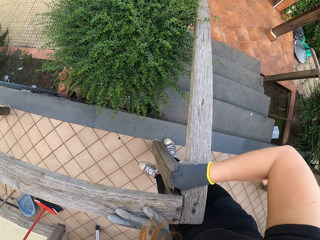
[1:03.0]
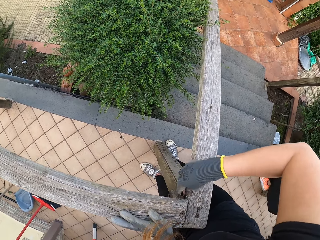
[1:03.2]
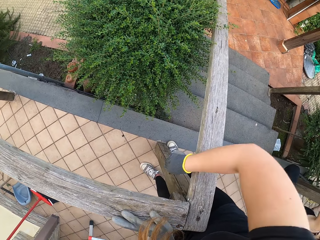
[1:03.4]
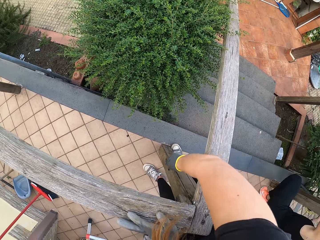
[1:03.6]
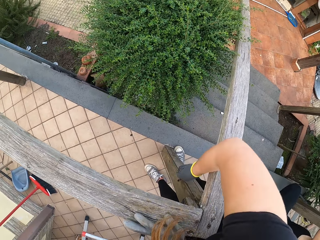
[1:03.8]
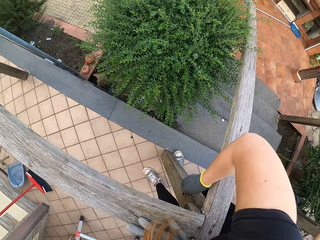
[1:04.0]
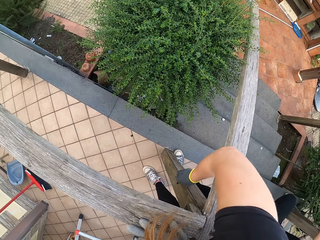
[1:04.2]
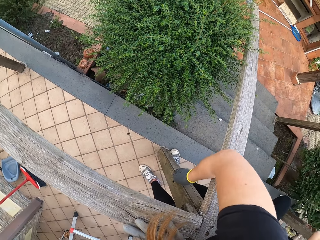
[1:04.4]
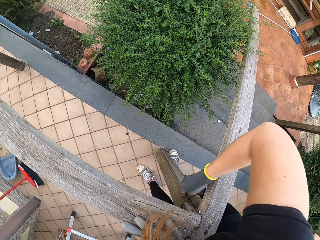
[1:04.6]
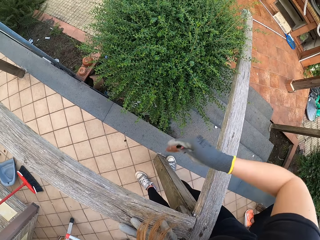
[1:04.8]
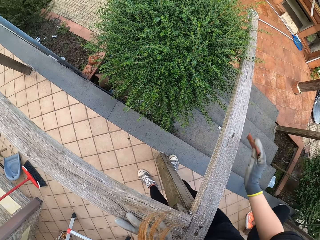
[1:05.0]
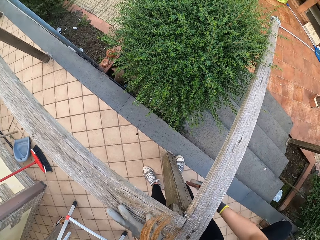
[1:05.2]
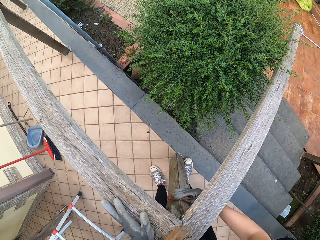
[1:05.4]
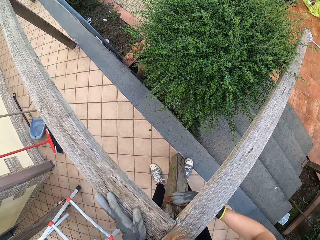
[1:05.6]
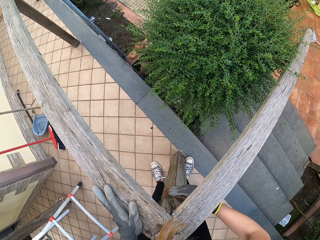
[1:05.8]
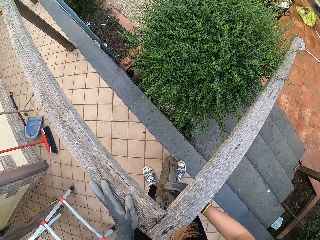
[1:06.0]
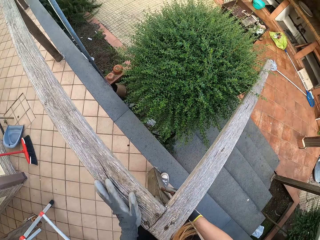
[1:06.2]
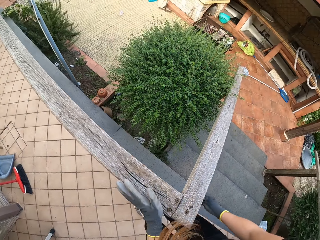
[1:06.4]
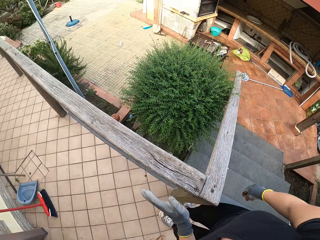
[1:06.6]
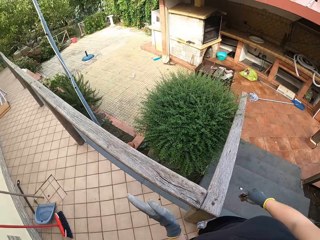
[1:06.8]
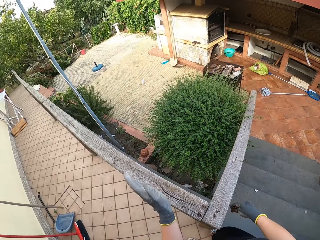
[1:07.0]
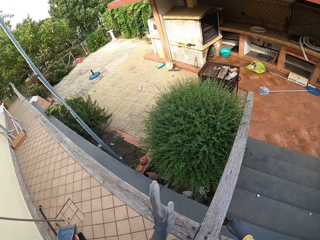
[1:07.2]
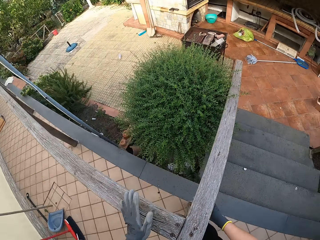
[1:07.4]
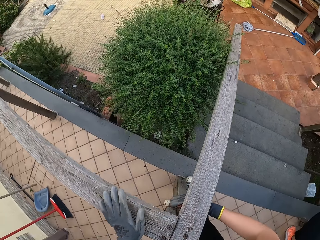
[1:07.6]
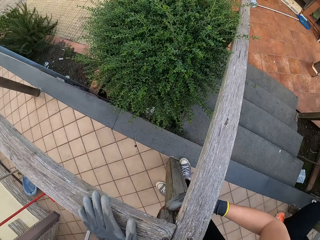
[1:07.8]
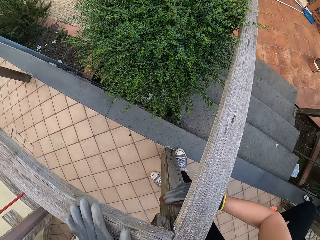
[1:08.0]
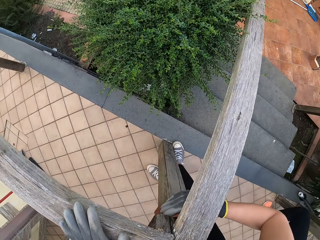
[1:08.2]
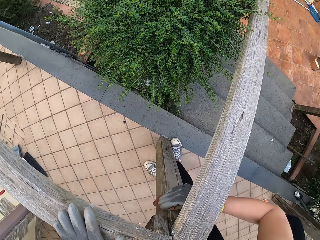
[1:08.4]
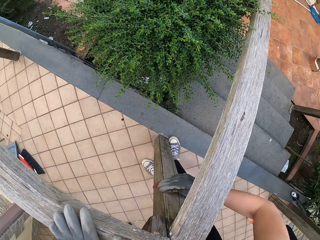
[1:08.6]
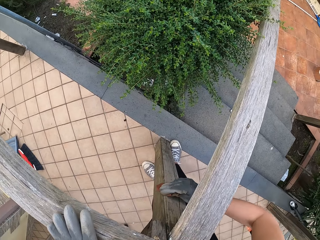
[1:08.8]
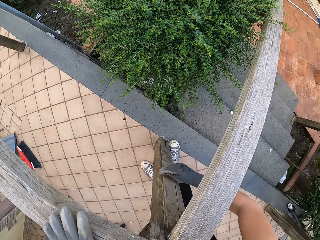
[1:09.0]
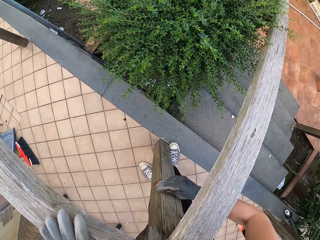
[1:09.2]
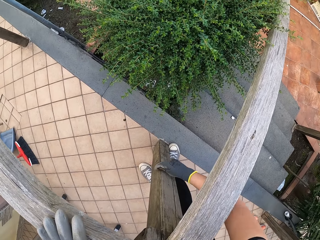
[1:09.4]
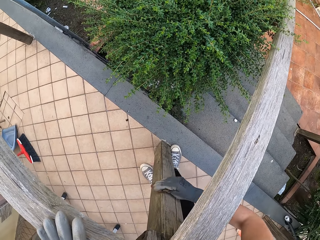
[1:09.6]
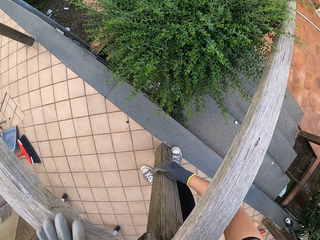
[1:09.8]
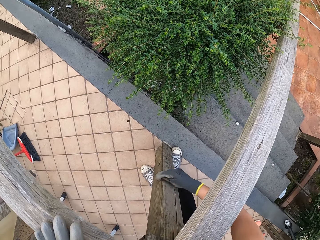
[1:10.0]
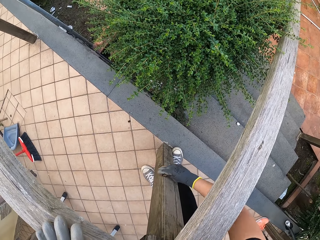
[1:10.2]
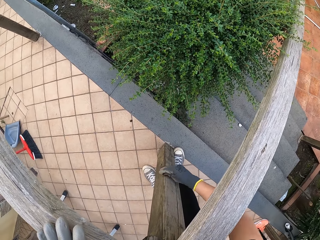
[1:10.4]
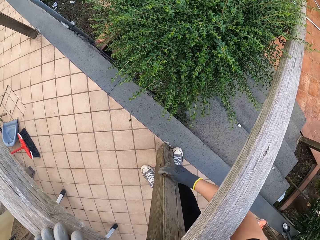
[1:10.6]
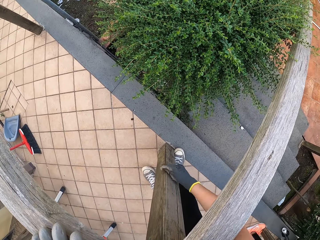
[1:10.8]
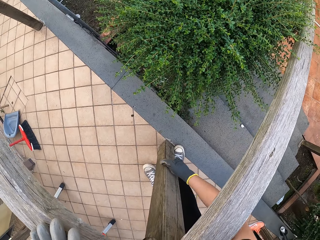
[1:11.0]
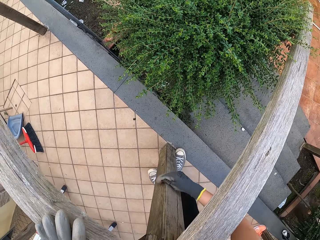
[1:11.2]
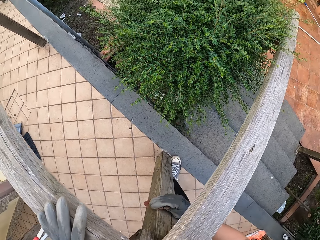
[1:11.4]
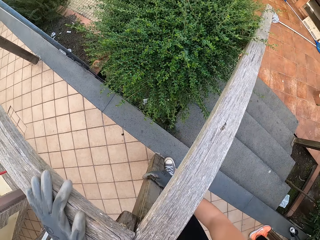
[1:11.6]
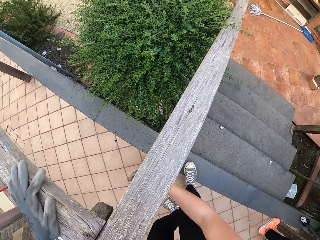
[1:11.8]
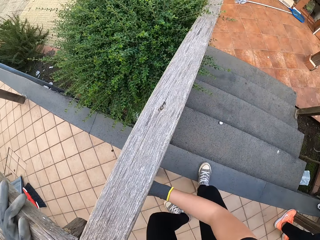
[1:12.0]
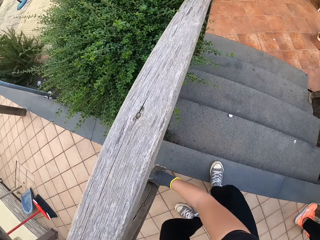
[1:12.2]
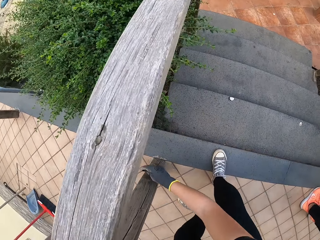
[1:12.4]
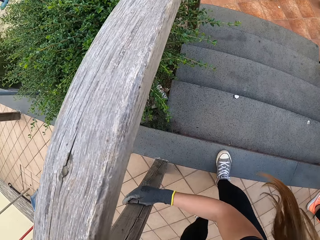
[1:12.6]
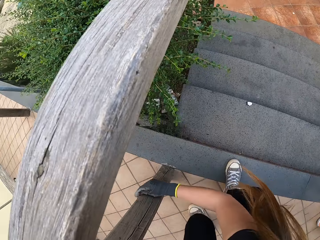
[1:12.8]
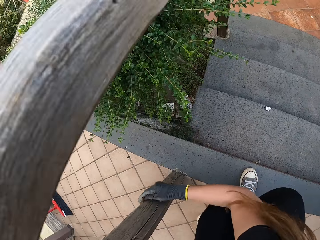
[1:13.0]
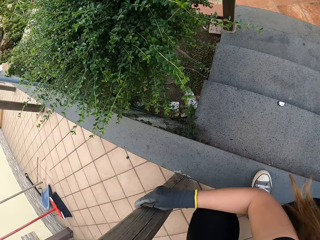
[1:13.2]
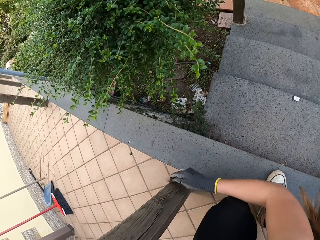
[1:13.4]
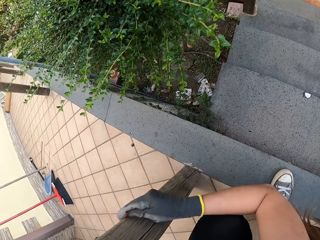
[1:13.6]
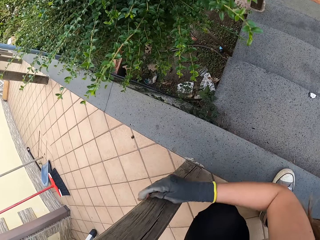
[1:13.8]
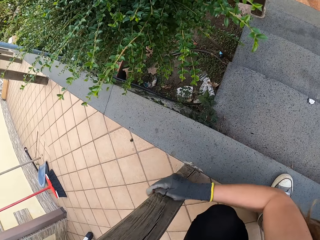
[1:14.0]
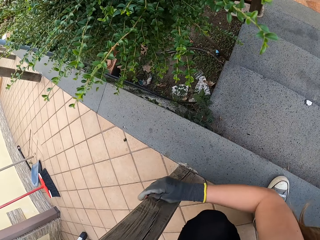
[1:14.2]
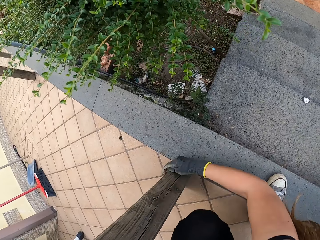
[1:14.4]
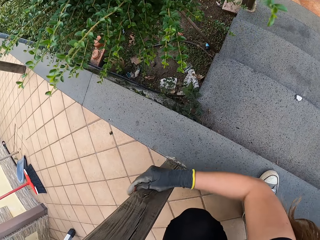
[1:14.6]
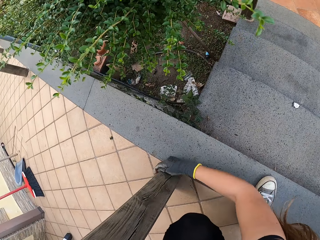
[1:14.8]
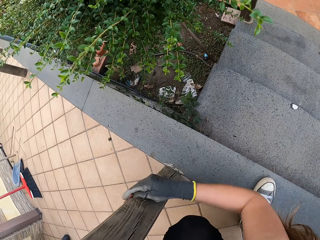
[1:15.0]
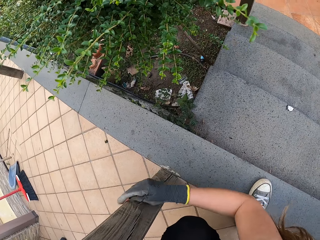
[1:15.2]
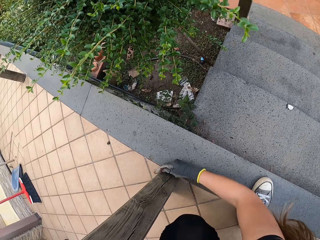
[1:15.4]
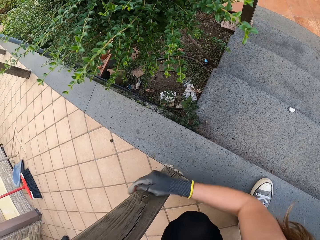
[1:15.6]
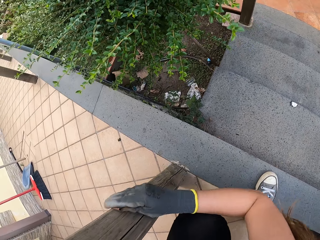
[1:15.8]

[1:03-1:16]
The camera wearer moves her right hand downwards the fence. She continues to scrub. She moves her right hand over the fence to the other side. She continues to scrub the fence. She moves the sand paper away from the fence. She starts to scrub from the top of the fence. She moves her left leg backwards. She squats.

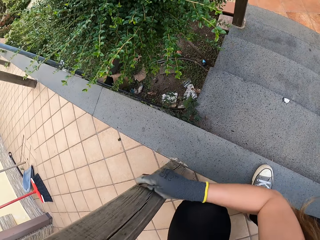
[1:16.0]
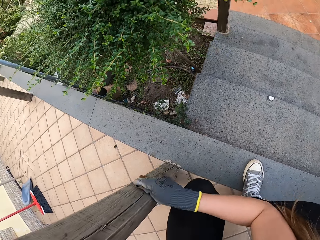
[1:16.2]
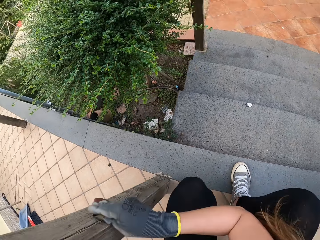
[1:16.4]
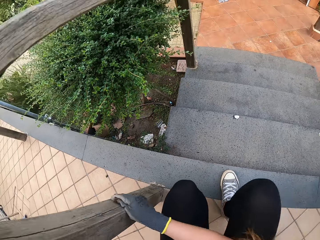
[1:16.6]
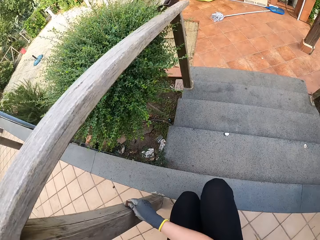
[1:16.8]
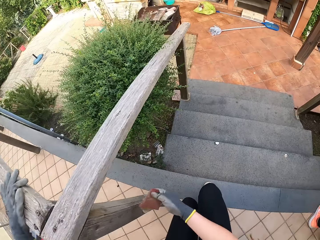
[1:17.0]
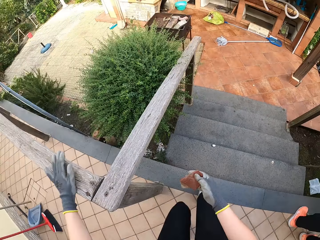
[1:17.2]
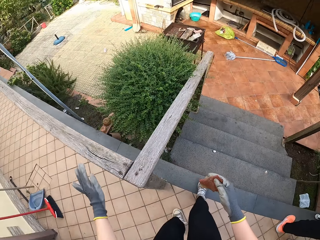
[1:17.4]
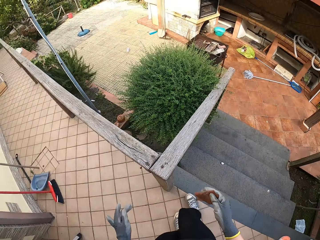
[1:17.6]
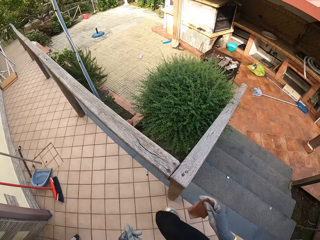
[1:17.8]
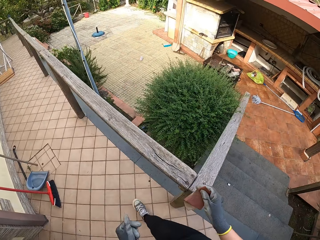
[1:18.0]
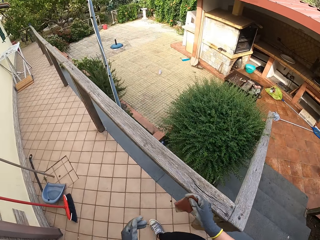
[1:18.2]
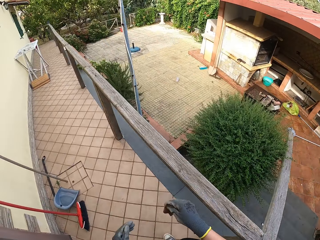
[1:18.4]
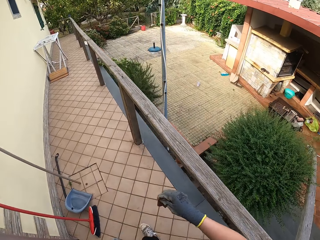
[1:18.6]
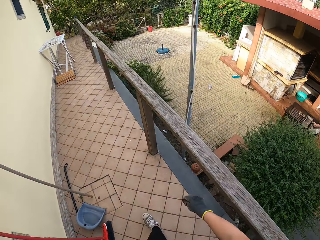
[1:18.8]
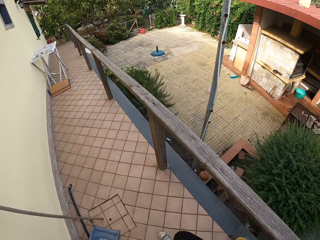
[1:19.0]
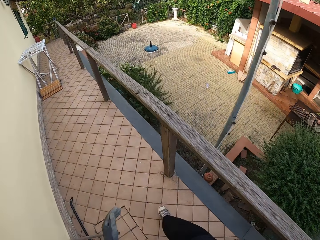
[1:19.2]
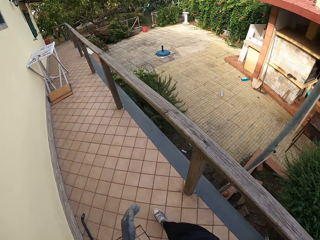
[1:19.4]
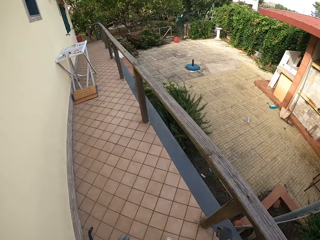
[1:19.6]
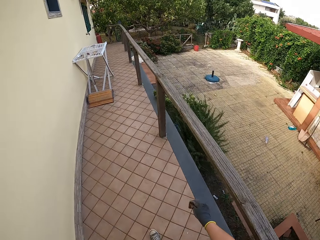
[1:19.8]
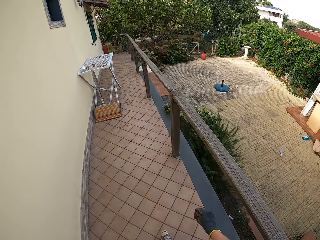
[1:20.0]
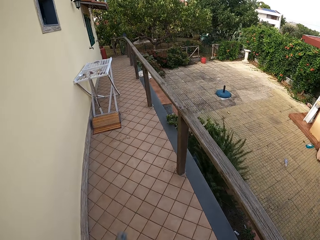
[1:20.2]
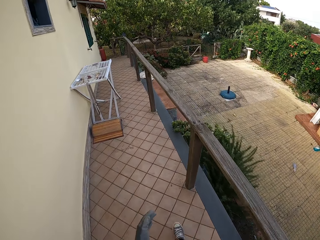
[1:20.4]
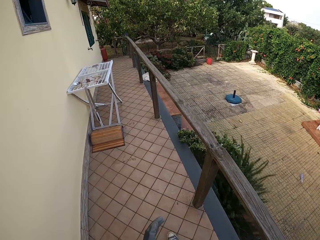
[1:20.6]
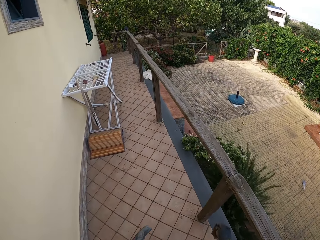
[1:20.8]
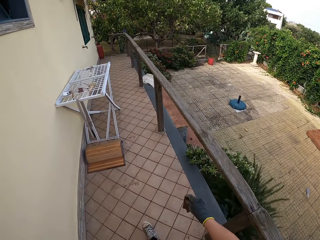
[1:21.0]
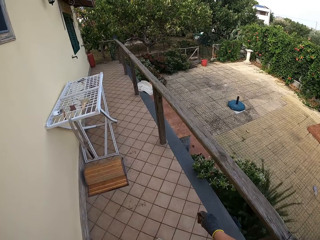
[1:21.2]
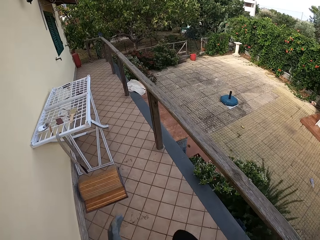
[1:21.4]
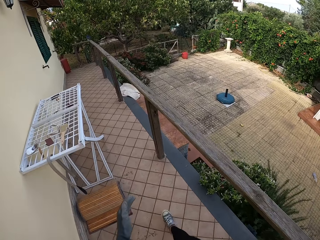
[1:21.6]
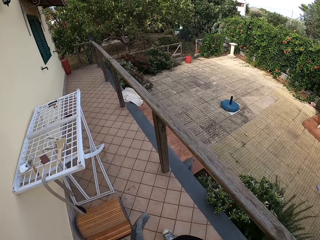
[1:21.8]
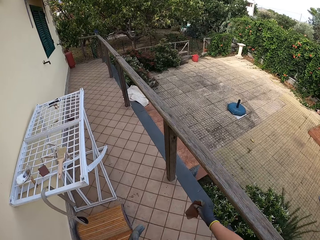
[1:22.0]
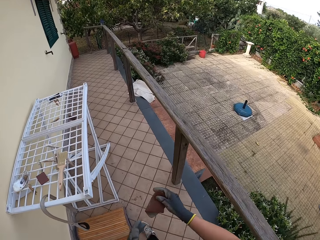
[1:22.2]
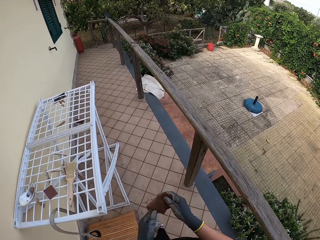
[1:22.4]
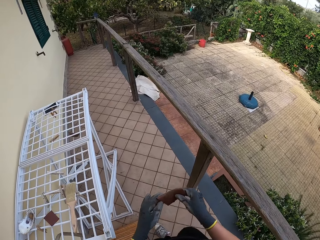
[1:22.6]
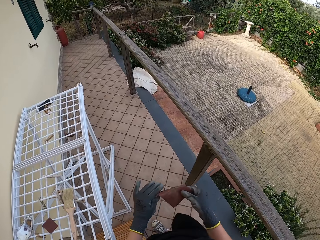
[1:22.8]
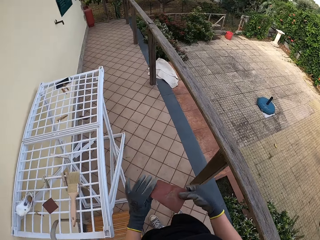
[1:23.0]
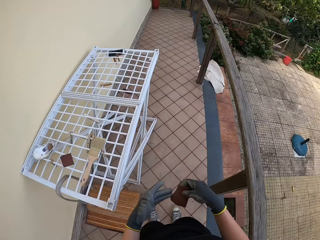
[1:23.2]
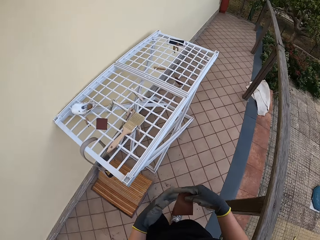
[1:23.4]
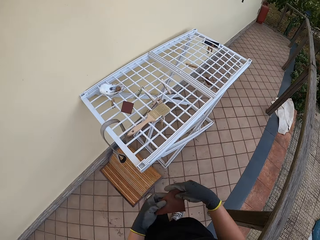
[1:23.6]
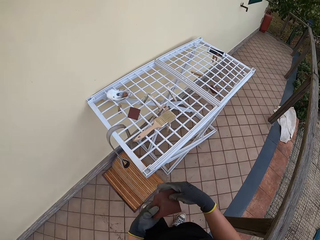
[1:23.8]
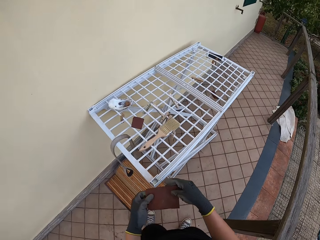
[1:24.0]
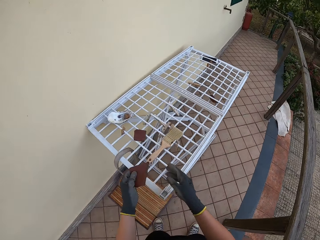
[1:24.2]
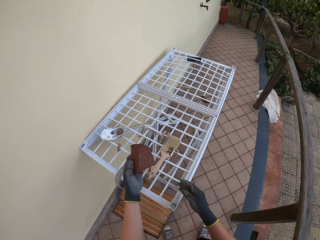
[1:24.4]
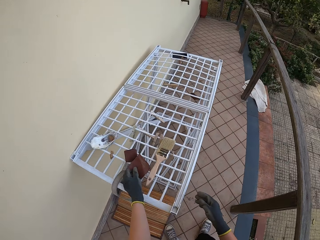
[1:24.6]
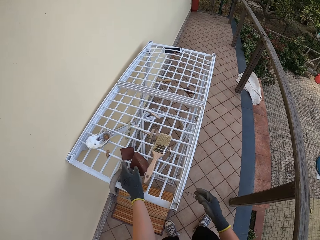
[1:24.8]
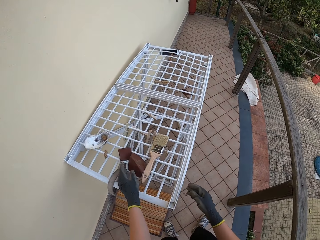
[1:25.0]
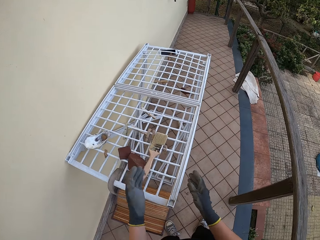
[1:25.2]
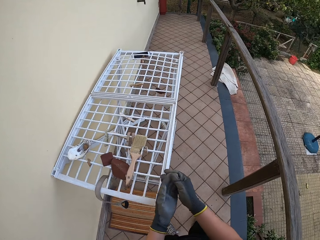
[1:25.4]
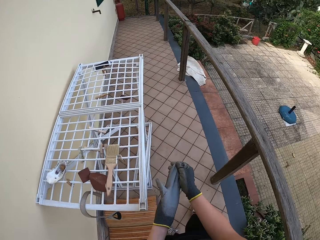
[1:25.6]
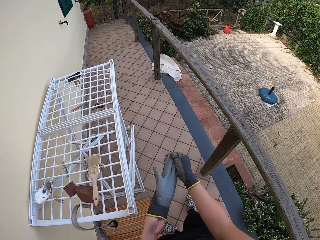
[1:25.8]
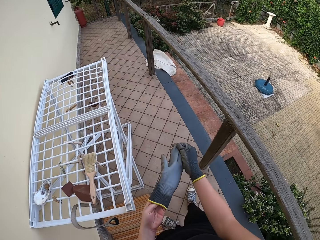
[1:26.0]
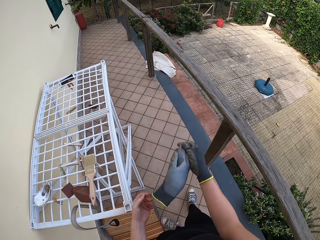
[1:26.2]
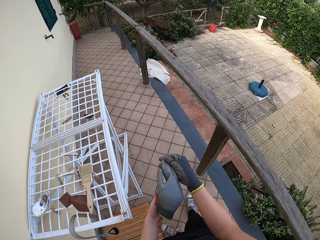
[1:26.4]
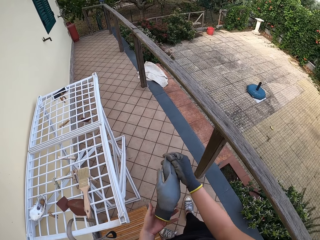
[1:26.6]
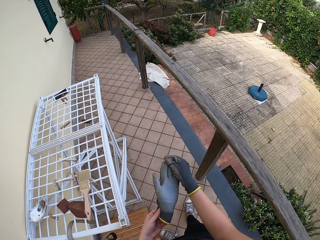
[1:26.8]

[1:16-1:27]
The camera wearer takes away the paper file or sand paper from the wooden hand rail and removes her left hand from the wooden hand rail. She stands back on her feet. She walks to the other side of the garden towards a cloth dryer. She flips the sand paper with both her hands. She passes the paper file to her left hand. She removes her left hand from the sand paper. She drops the paper file on the cloth dryer with her left hand. She straightens the sand paper again with both her hands. She removes the gloves from her hands.
